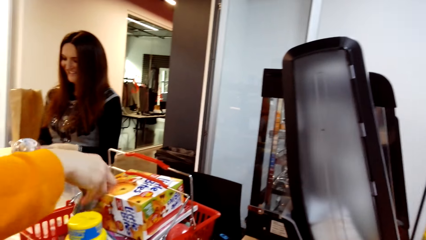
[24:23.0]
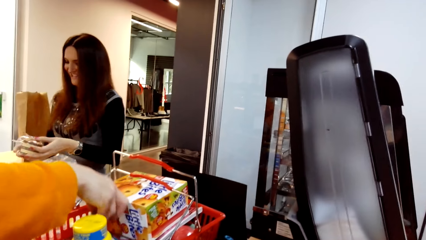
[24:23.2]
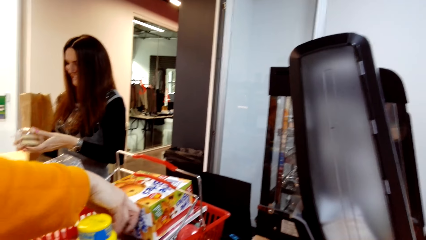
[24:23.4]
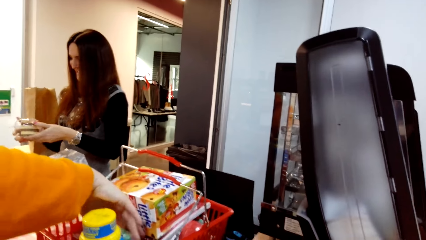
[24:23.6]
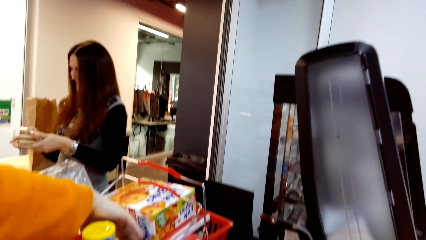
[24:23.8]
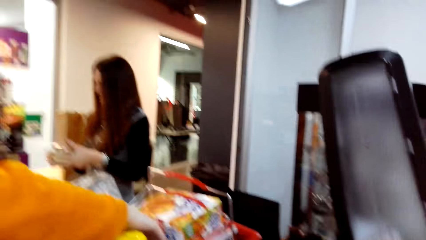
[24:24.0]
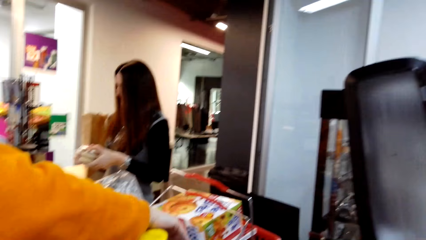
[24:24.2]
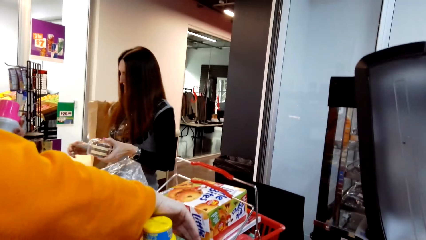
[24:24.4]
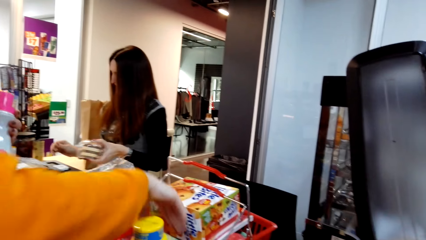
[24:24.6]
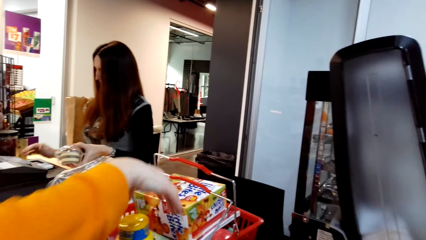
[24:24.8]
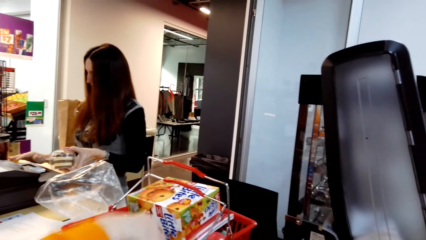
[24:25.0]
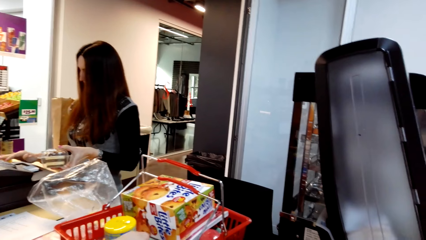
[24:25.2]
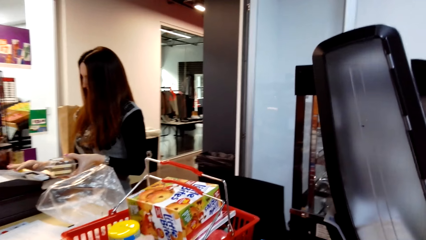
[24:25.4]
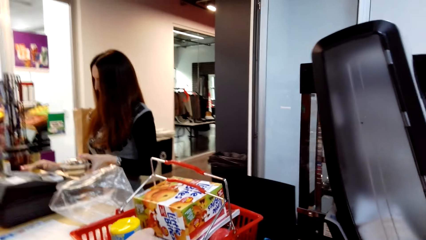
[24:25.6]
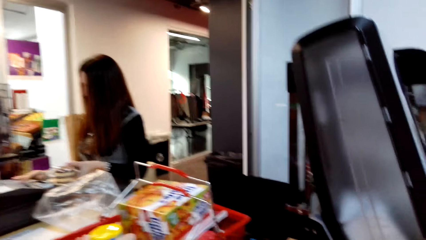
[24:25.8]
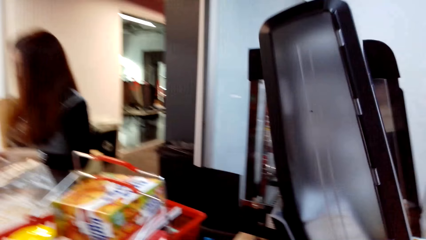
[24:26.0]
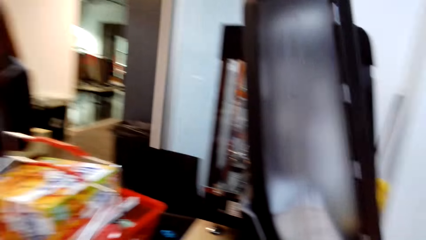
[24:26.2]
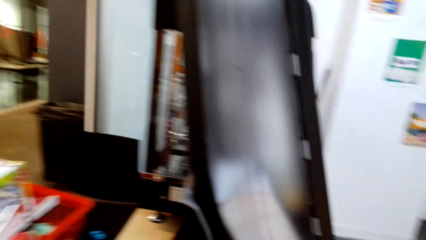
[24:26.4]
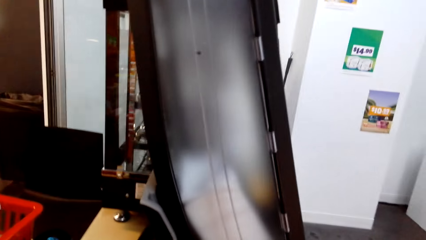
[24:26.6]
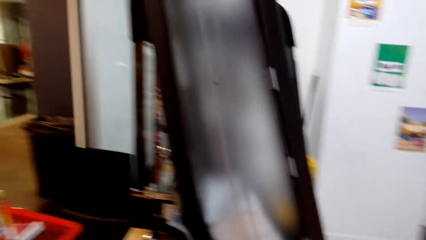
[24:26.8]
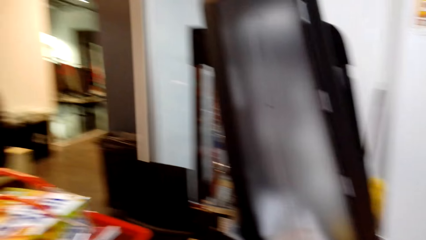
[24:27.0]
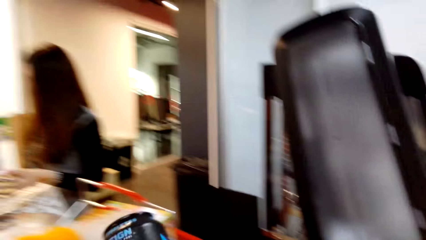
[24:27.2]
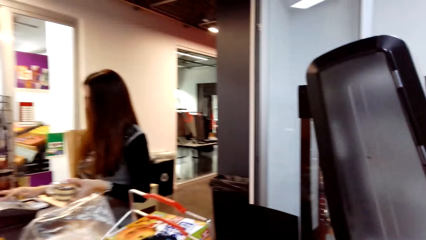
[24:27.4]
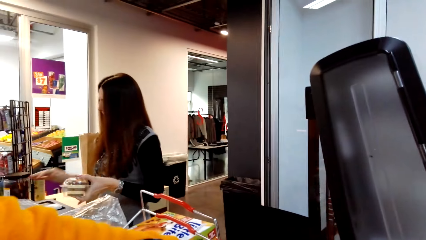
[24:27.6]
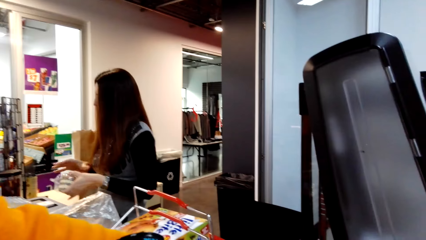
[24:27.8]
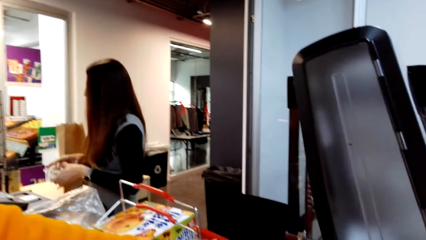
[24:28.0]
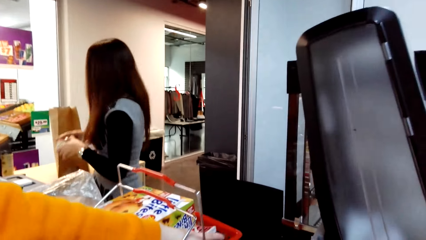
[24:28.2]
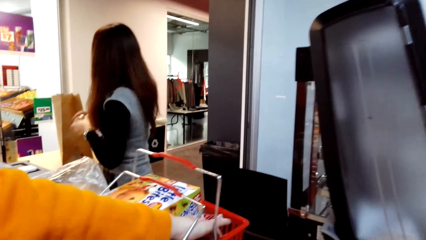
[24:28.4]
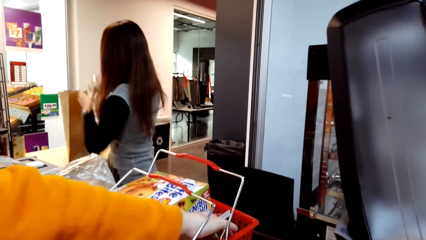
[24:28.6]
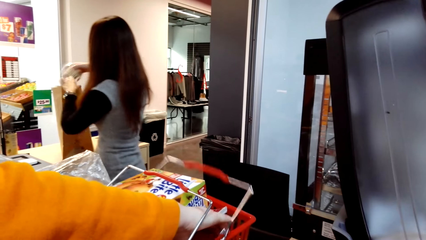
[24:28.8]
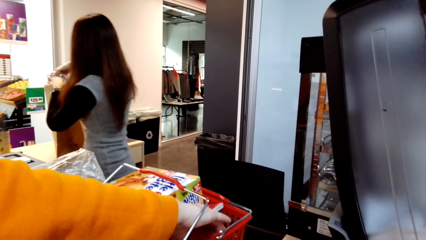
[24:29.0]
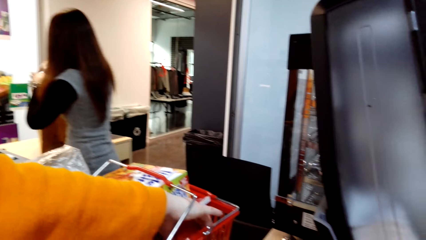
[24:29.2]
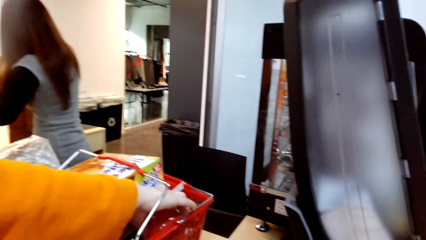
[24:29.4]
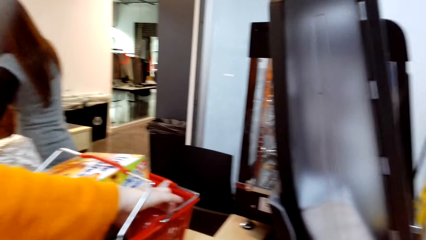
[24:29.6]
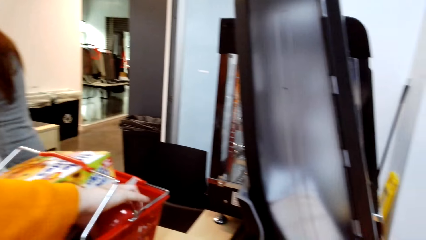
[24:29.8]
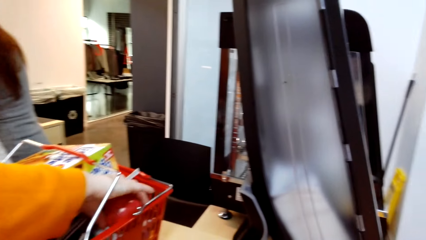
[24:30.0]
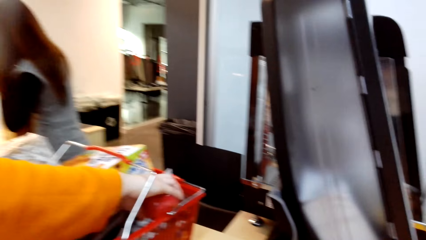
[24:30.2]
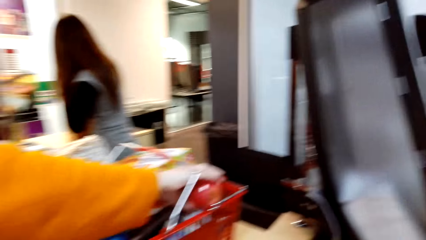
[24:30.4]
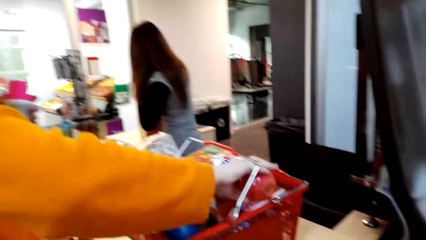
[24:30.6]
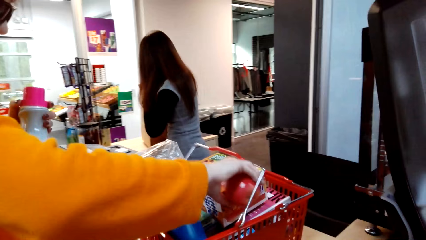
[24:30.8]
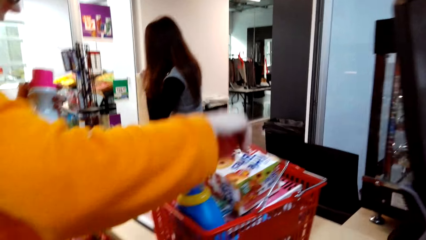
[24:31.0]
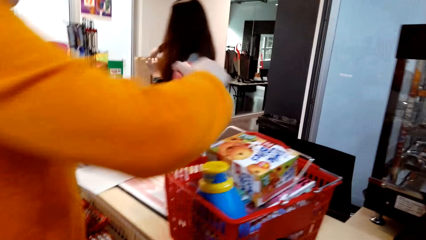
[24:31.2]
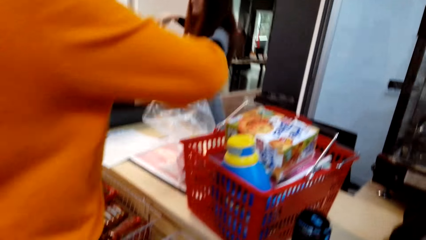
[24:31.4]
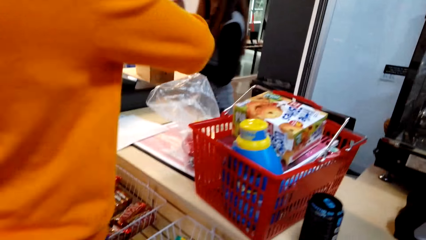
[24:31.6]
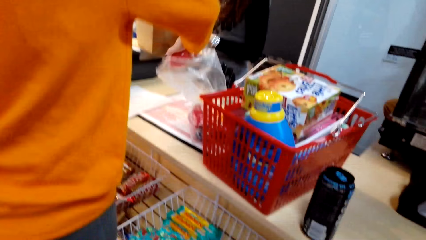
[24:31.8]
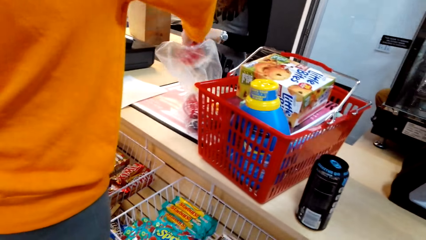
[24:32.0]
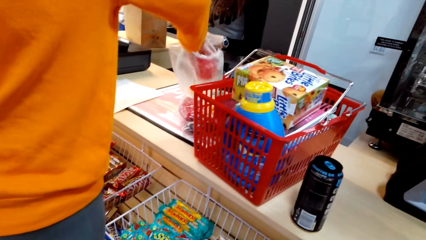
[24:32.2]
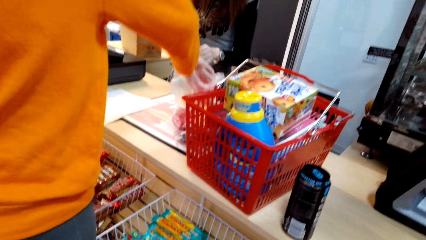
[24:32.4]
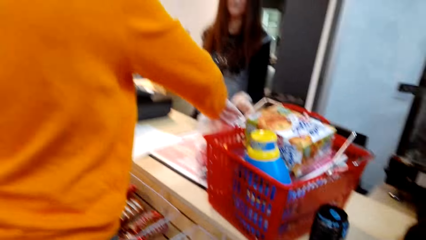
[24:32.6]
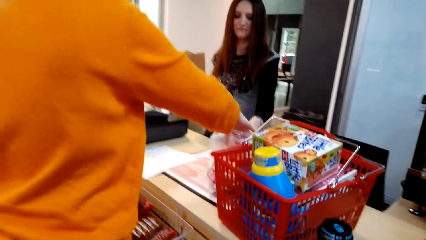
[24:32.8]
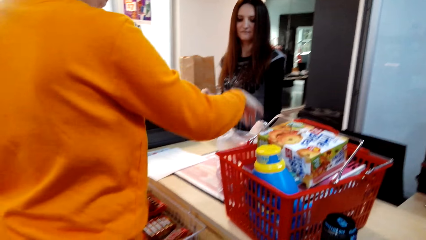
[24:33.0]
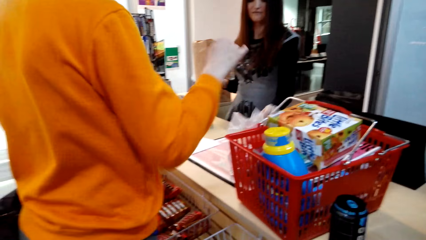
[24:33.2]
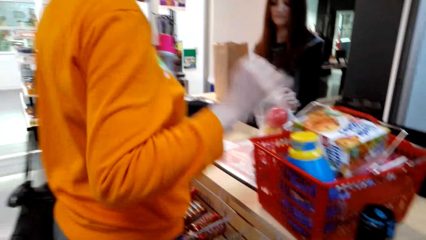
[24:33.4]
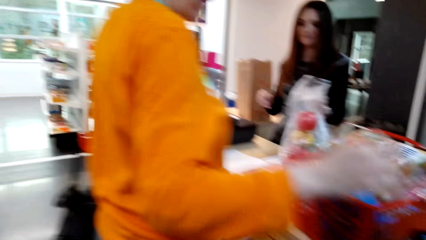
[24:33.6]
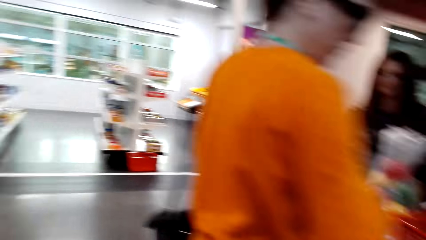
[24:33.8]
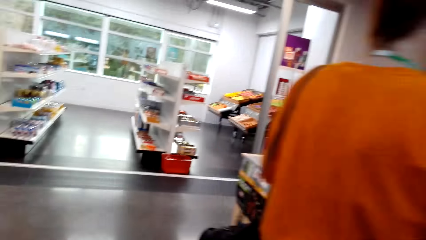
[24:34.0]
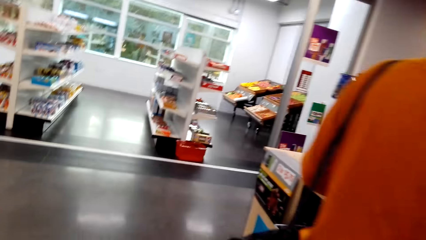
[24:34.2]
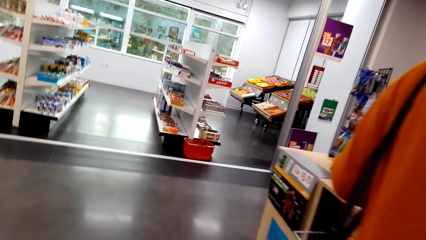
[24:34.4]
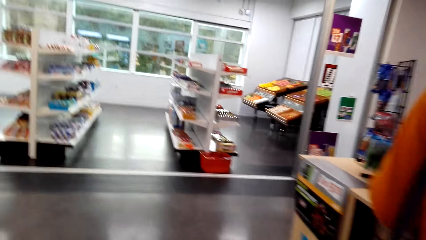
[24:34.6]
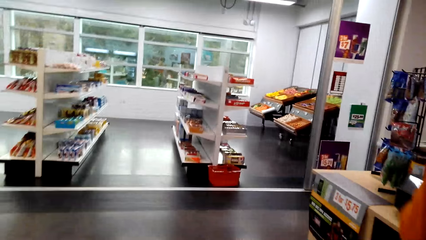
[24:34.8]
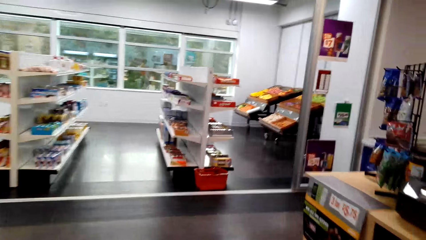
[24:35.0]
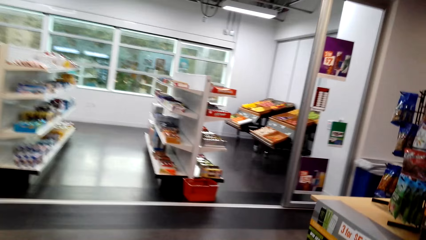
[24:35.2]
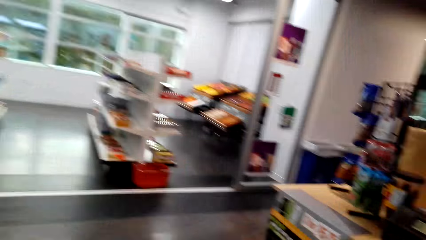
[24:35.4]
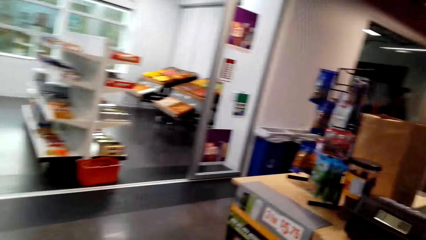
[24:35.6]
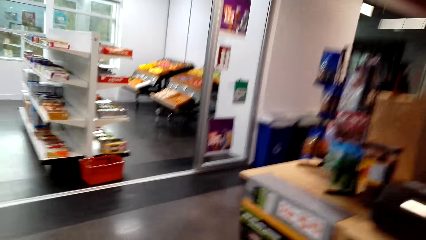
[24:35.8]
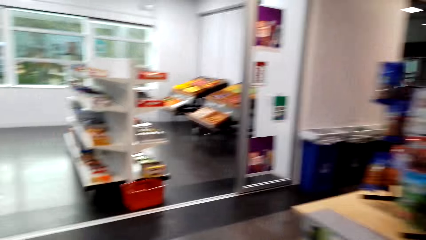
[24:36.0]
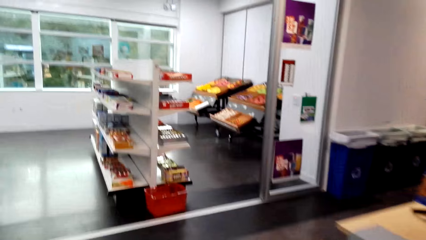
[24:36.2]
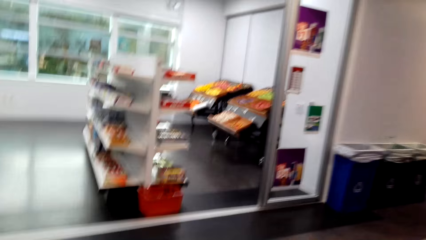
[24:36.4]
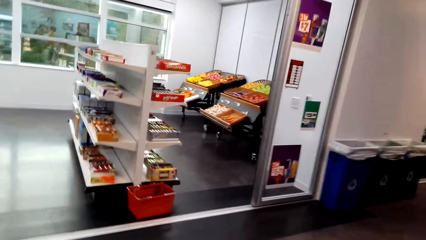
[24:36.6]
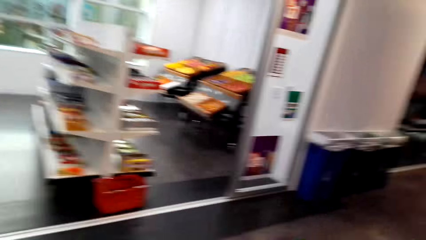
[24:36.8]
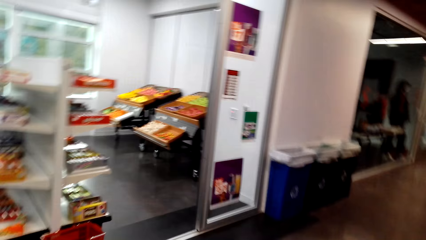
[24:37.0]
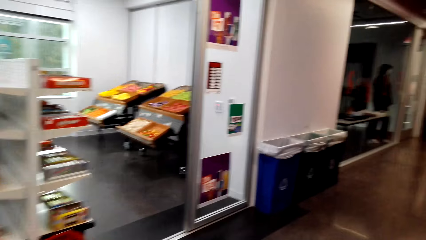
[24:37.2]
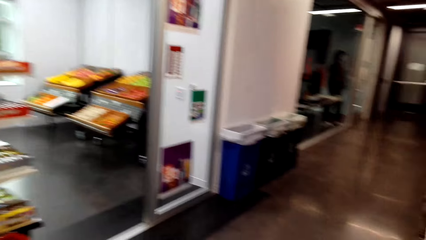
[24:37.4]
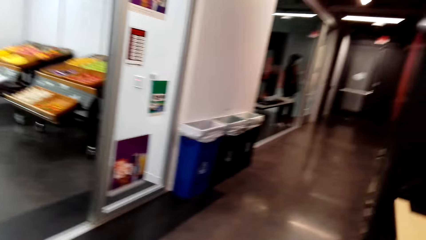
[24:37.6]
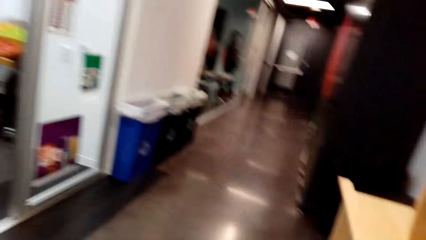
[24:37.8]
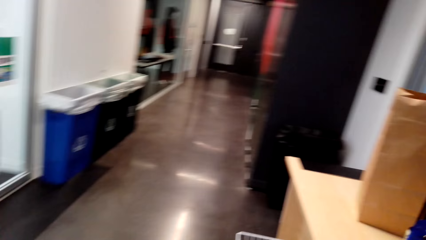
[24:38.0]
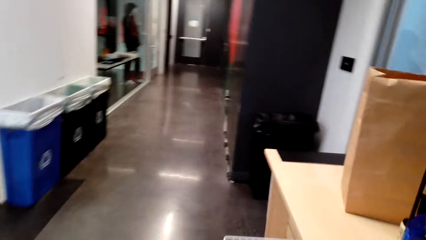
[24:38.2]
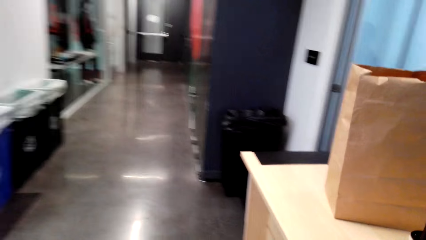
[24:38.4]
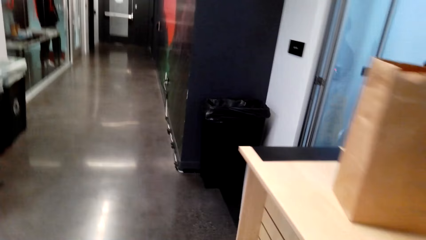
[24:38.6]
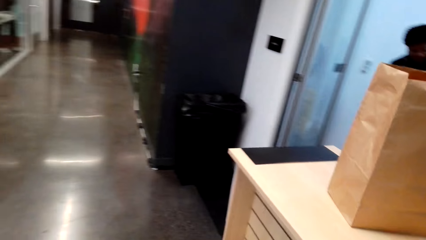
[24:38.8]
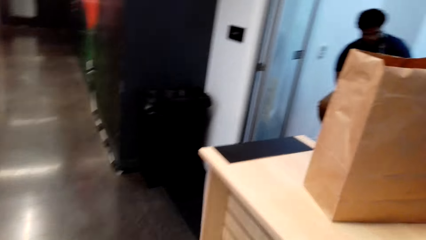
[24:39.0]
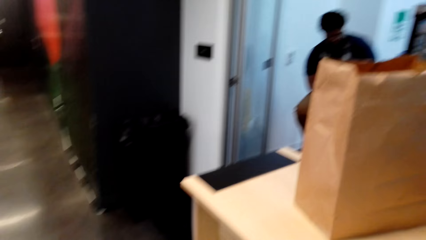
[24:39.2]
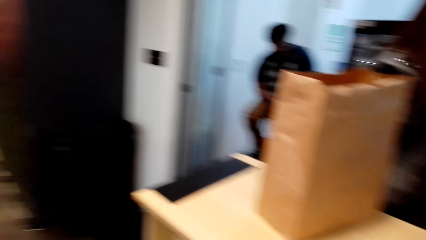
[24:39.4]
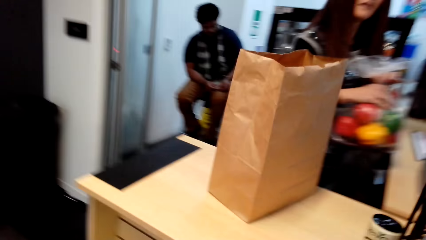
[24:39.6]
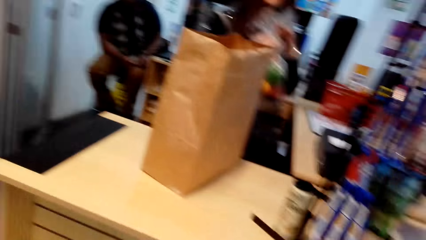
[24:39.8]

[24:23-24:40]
A woman picks something on the table and puts something in the paper bag. Another woman picks a tomato from the shopping tray. The other woman puts the tomato in a polythene bag or nylon paper on the counter table. The other woman picks the nylon paper on the table. The camera wearer walks on the floor.
